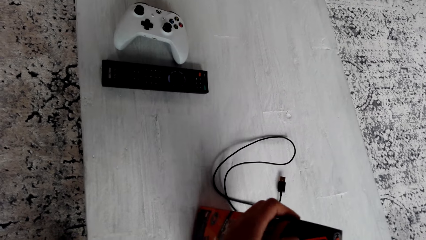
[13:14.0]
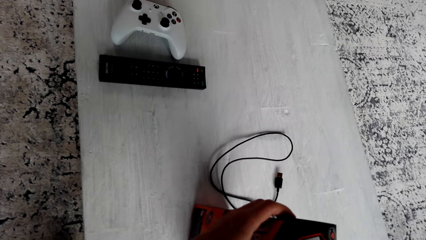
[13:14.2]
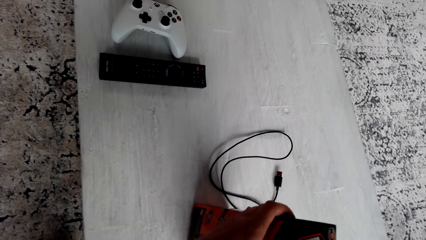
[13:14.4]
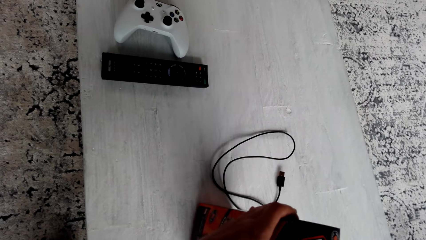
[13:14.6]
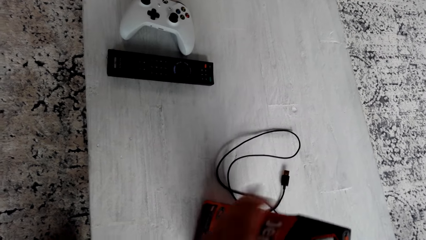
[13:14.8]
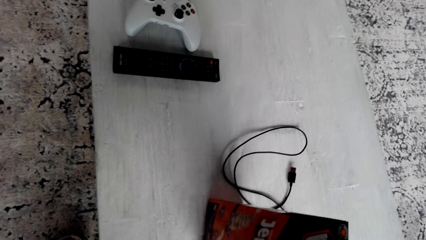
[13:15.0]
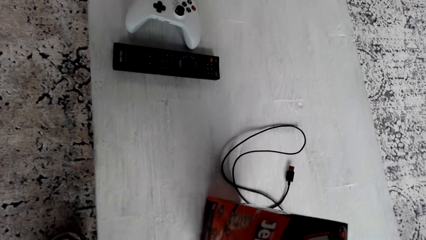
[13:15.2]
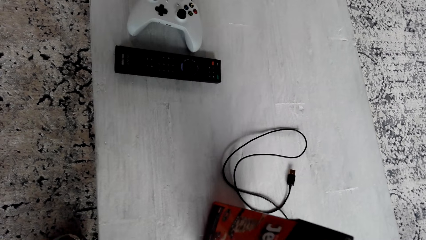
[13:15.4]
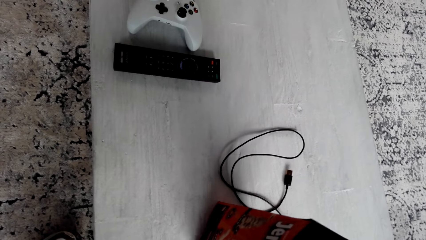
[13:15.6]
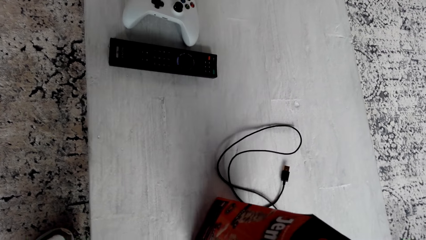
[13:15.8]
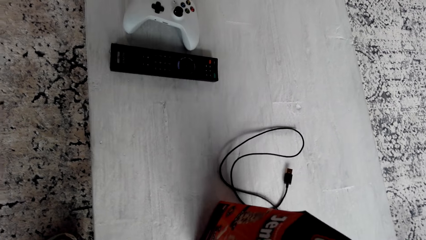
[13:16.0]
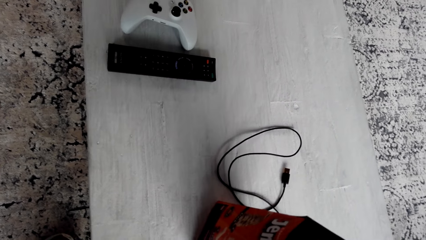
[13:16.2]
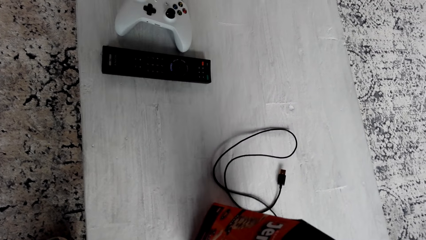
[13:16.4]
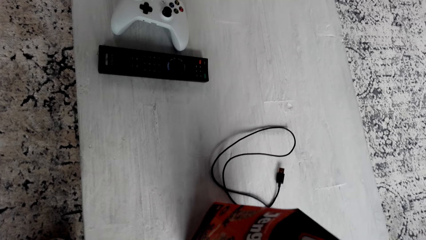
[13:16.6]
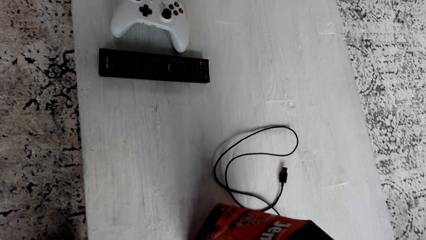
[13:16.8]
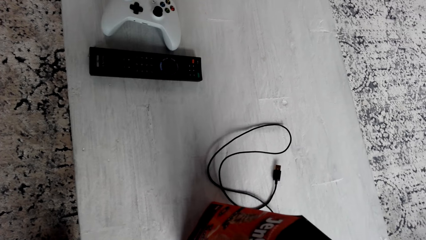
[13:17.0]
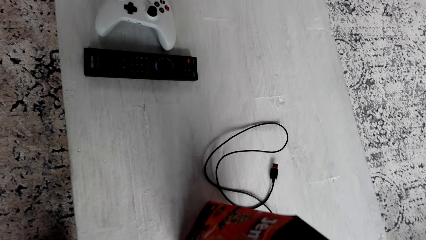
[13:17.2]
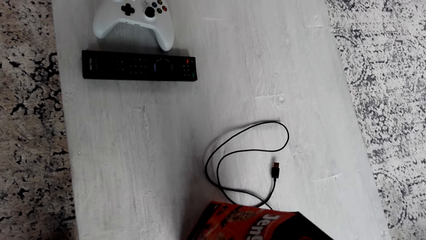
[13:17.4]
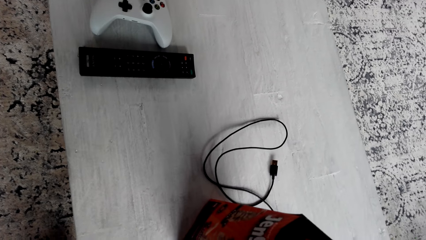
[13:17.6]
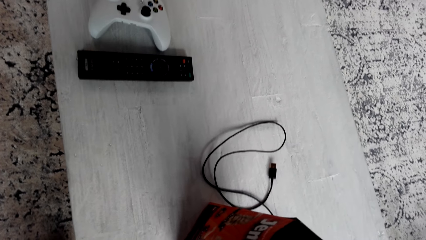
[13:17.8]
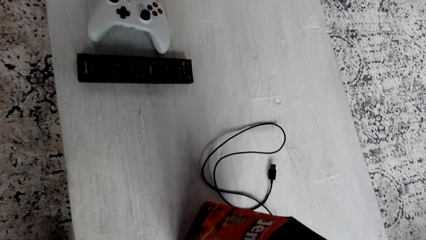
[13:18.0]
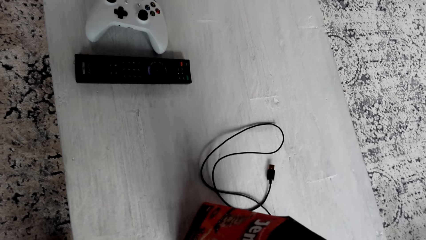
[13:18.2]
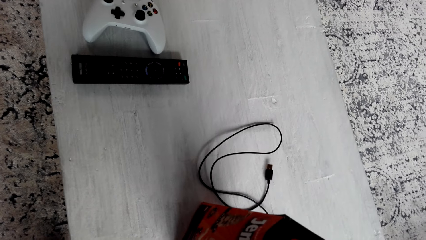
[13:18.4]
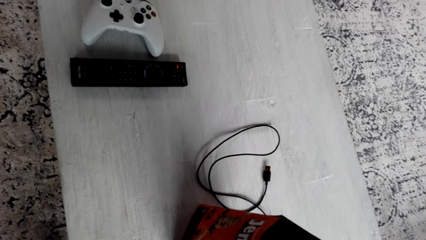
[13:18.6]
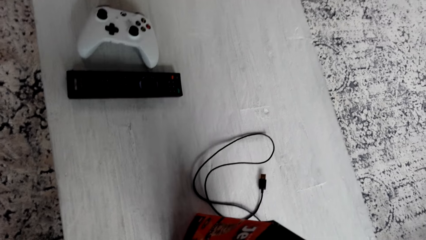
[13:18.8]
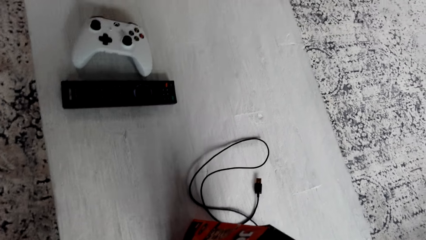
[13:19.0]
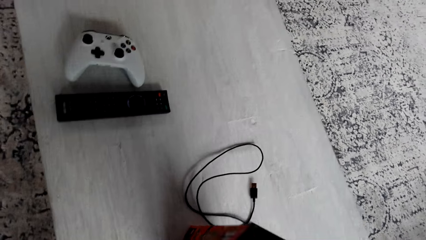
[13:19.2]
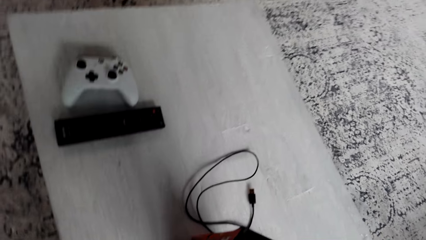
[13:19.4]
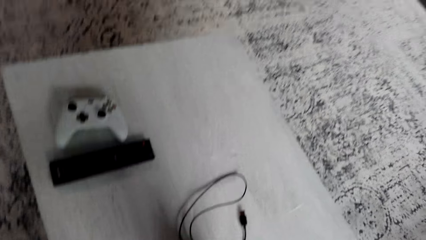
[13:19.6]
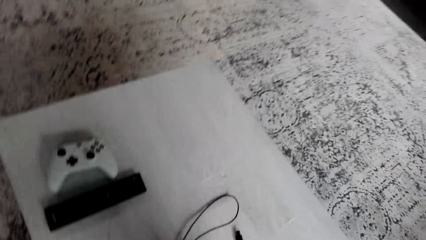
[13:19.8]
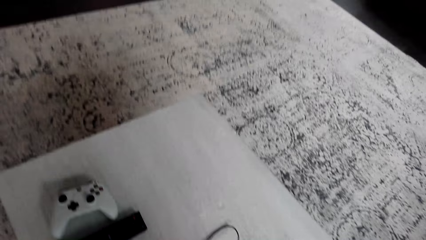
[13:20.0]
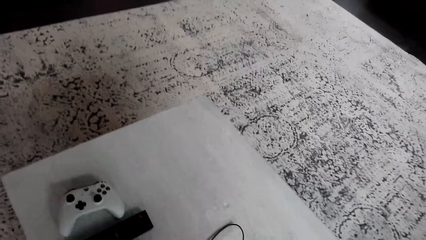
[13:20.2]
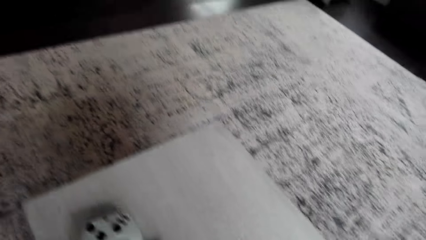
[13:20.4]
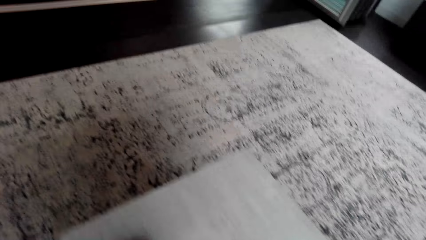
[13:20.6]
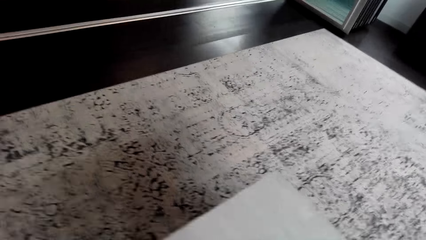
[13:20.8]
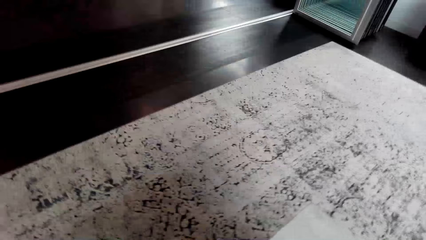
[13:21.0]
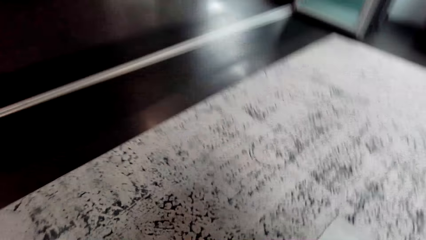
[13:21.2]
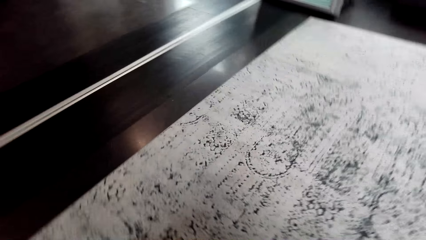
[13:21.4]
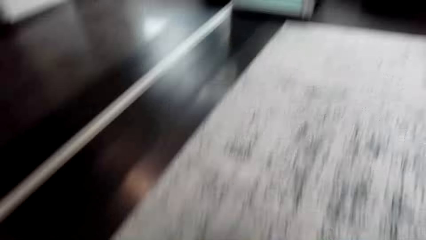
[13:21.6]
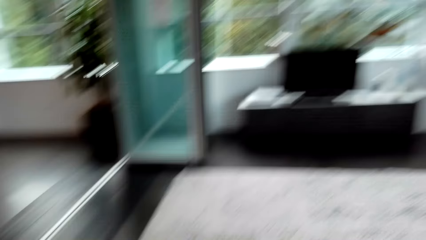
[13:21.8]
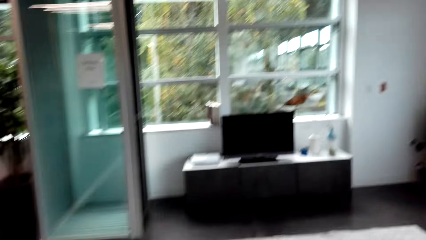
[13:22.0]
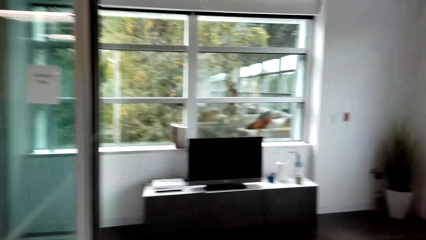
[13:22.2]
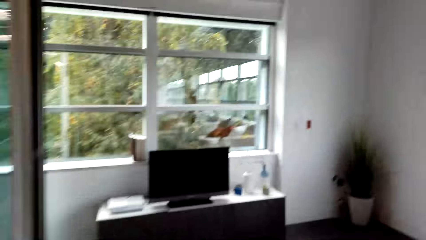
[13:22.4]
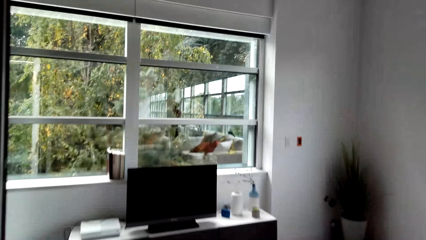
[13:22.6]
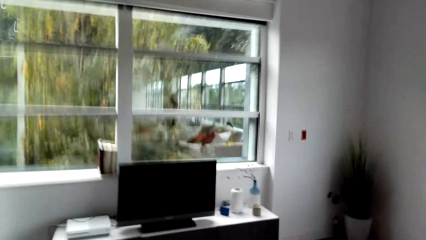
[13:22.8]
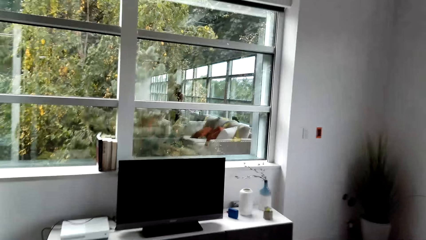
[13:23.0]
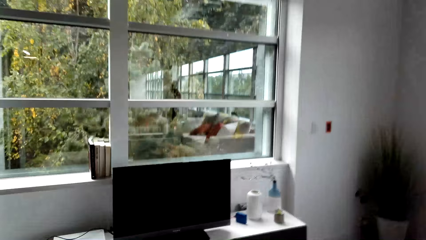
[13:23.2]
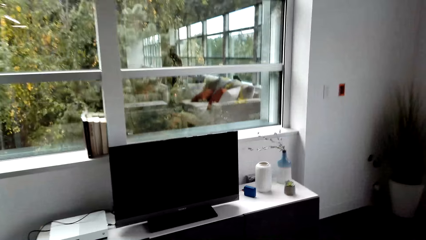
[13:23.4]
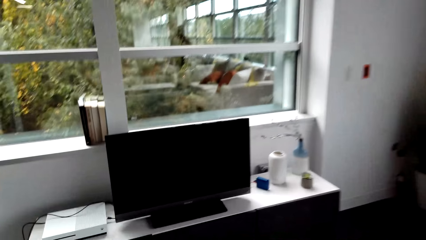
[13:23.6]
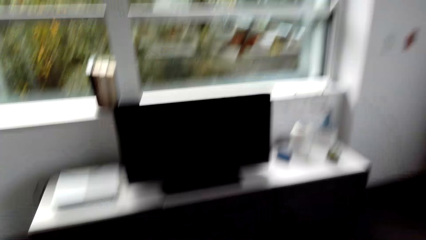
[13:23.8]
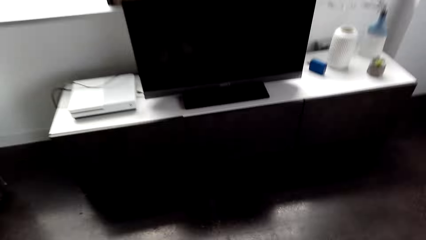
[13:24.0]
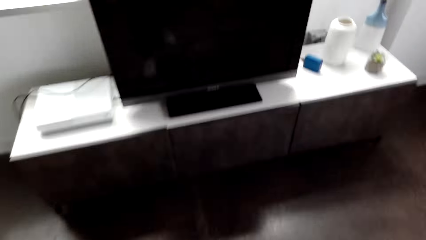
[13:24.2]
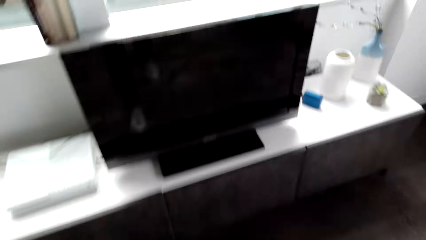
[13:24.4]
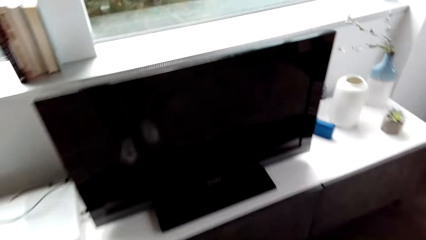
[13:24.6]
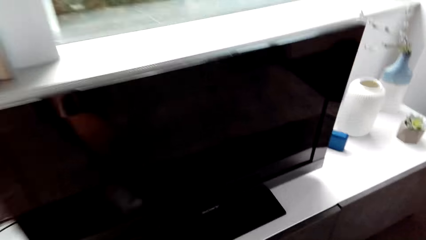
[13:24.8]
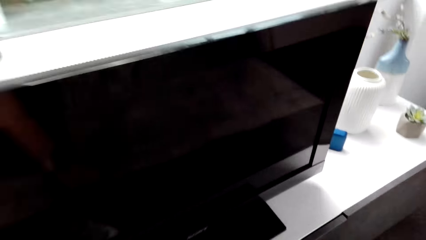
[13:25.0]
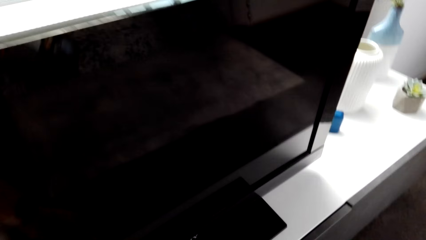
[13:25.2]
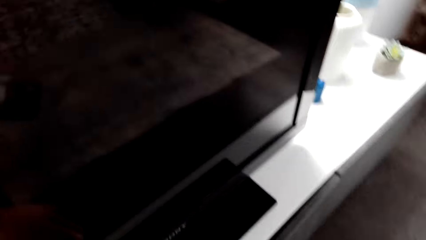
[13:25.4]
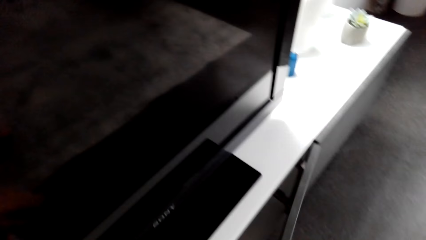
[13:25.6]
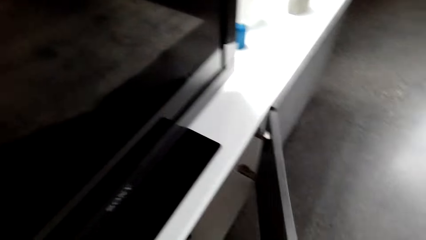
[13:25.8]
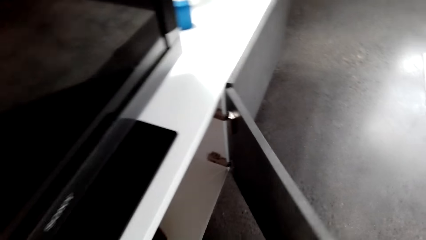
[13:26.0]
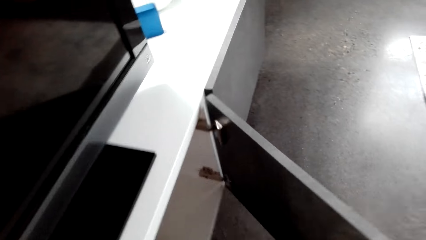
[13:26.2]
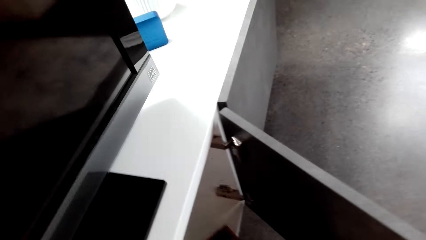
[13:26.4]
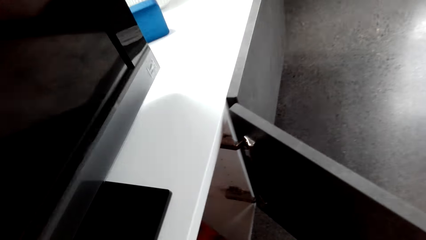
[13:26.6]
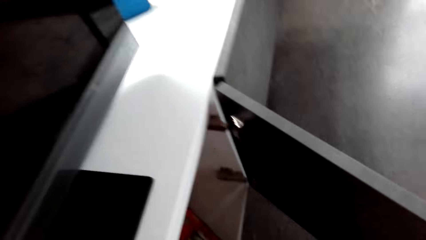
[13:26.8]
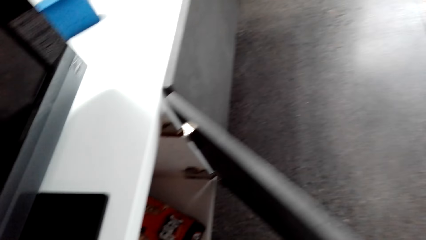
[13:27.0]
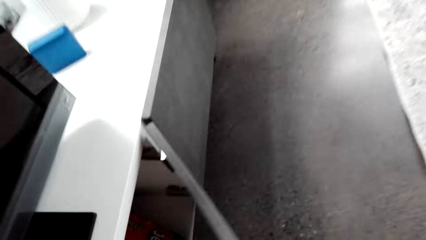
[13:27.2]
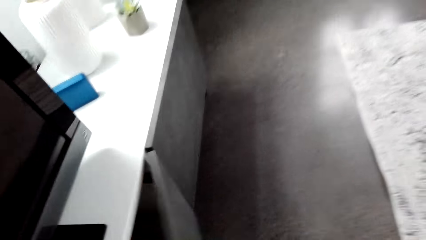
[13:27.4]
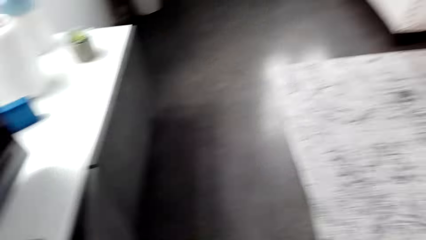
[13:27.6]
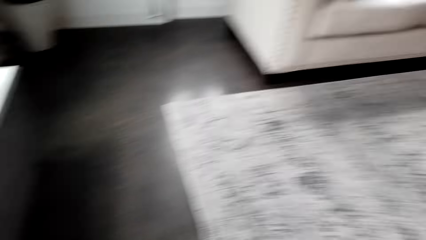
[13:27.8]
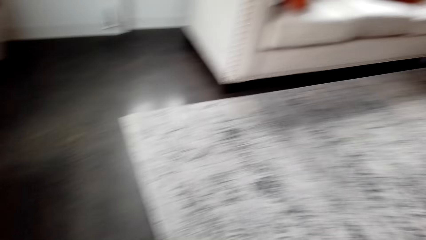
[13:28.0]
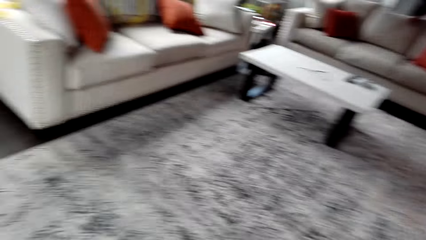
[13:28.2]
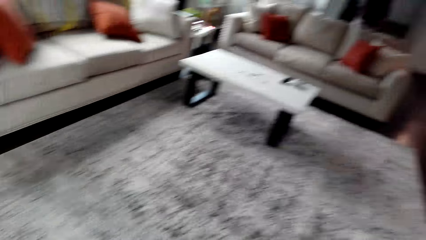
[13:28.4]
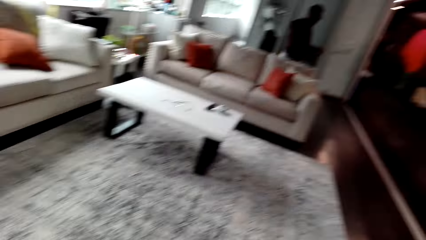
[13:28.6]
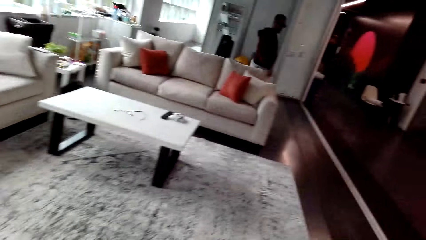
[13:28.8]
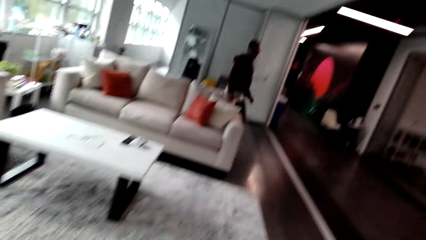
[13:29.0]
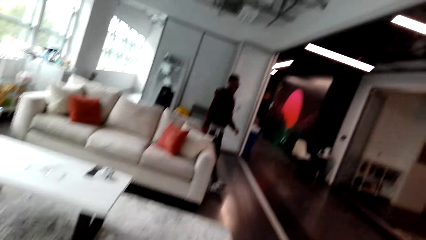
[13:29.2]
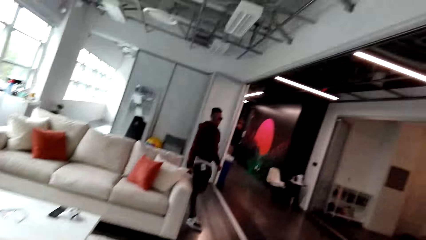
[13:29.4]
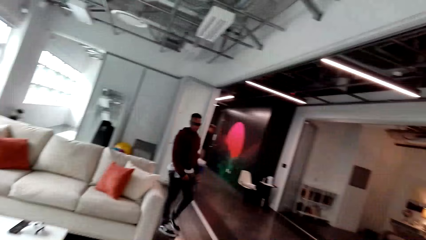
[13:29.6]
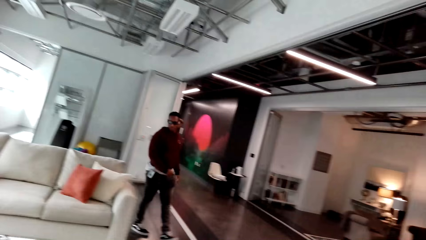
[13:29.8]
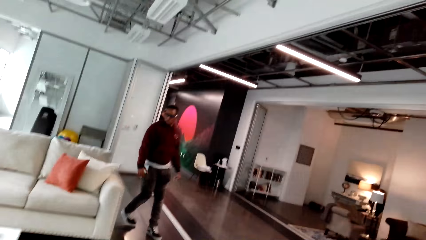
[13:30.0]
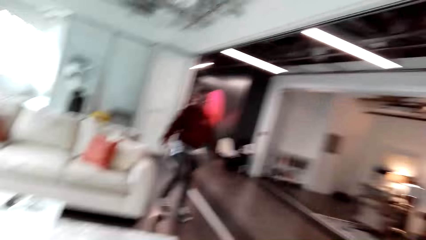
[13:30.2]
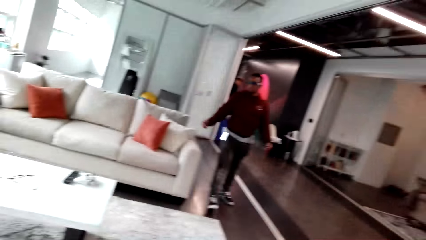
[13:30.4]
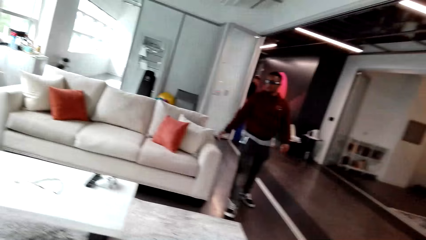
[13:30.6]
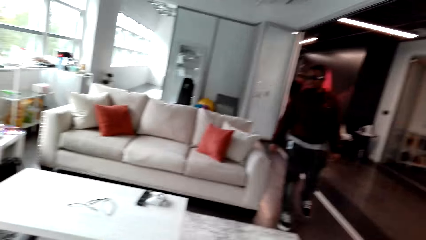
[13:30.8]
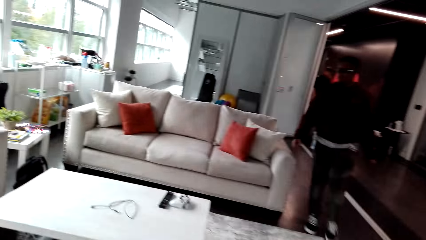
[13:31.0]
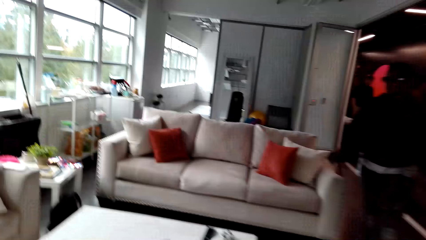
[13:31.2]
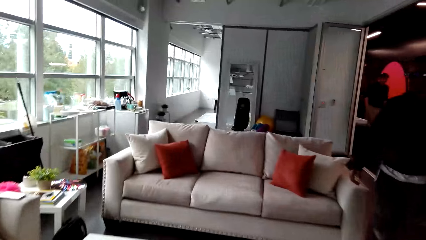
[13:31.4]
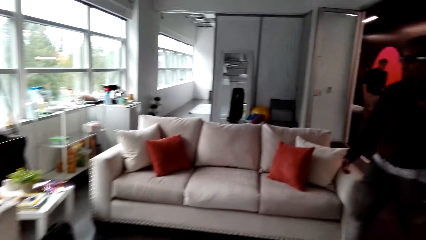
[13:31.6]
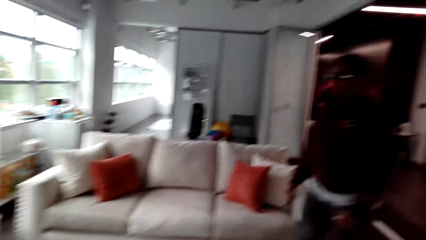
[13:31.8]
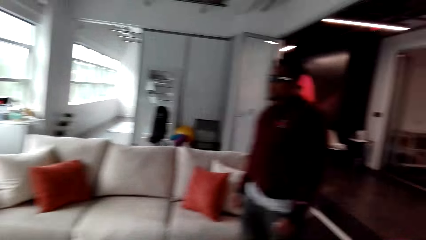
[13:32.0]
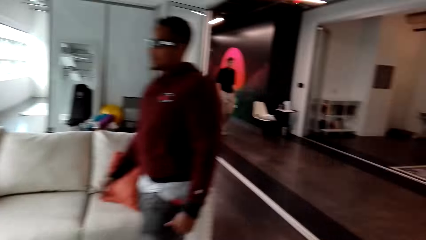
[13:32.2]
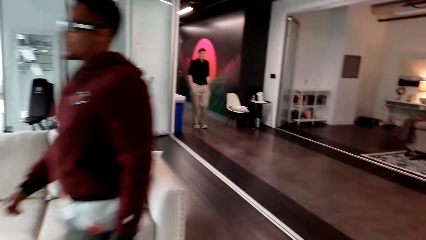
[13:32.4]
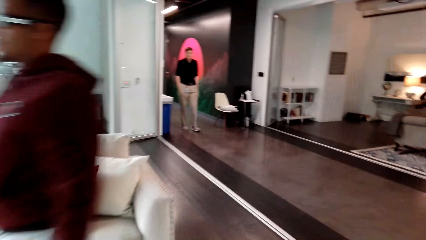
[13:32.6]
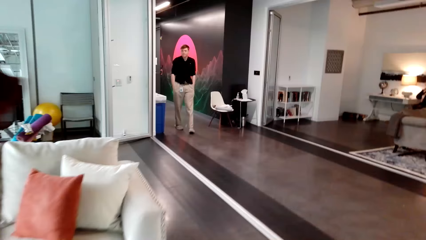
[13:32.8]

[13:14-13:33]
The camera wearer walks in the house. They open the television stand. They put the jenga in the television stand. They close the television stand. They turn around. They walk in the house.
